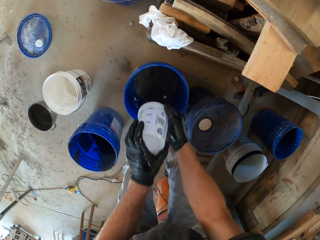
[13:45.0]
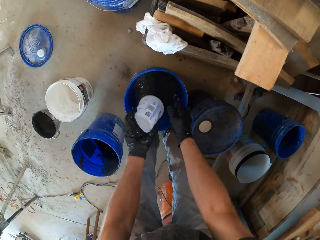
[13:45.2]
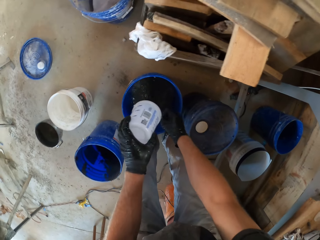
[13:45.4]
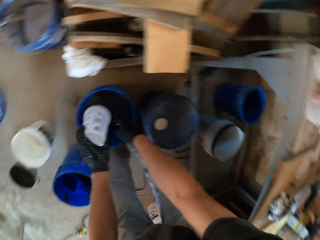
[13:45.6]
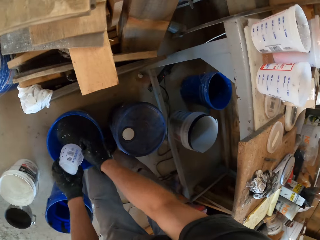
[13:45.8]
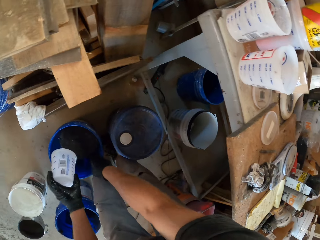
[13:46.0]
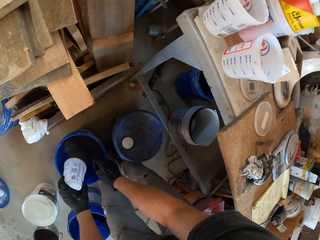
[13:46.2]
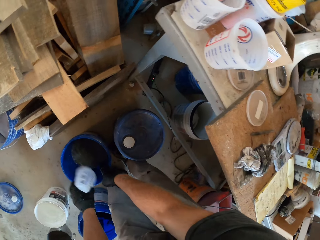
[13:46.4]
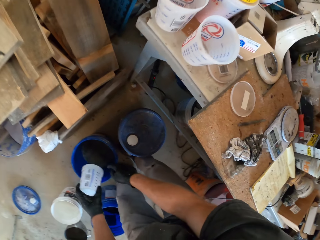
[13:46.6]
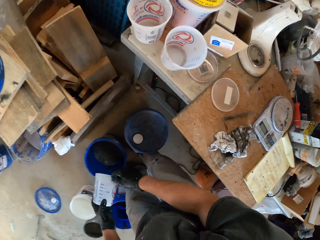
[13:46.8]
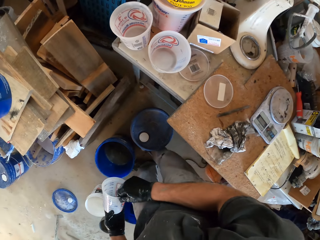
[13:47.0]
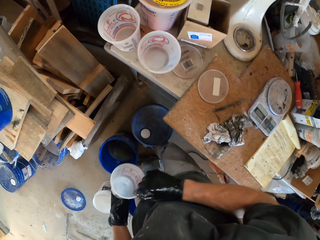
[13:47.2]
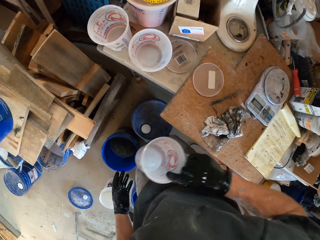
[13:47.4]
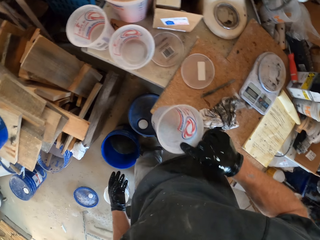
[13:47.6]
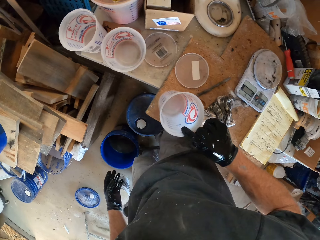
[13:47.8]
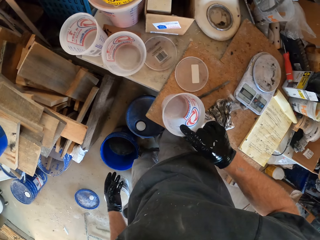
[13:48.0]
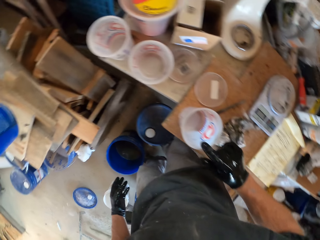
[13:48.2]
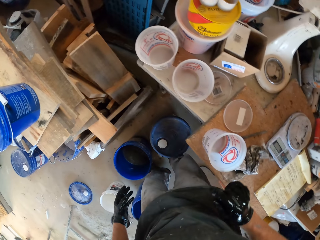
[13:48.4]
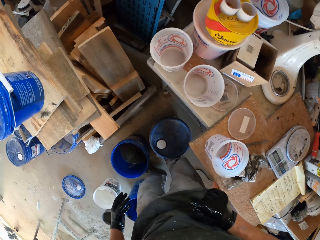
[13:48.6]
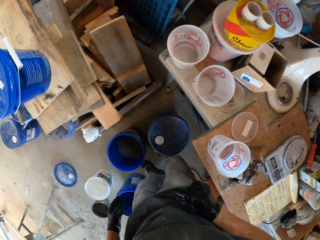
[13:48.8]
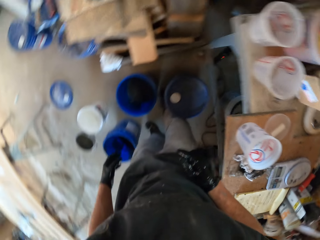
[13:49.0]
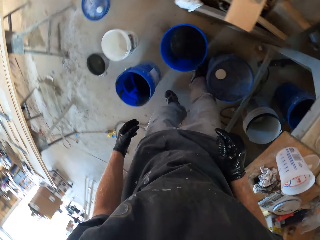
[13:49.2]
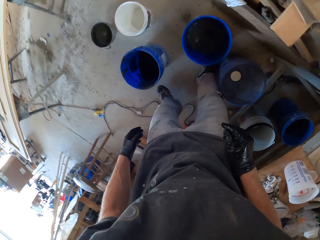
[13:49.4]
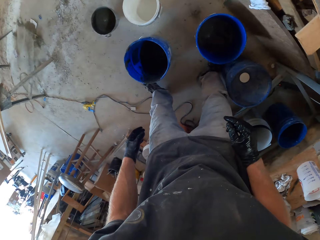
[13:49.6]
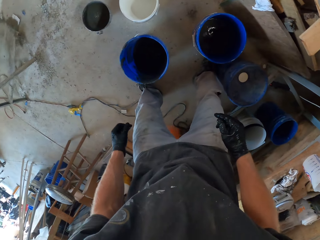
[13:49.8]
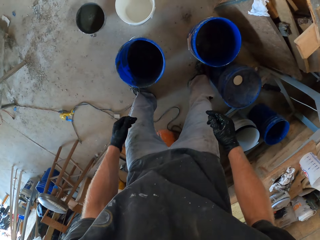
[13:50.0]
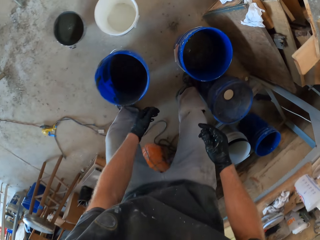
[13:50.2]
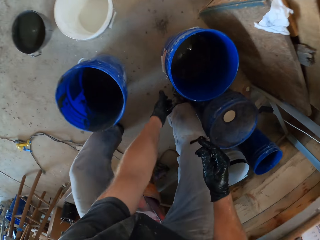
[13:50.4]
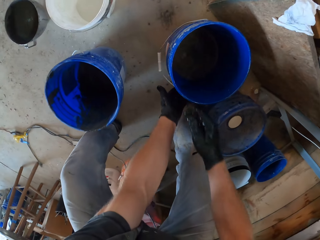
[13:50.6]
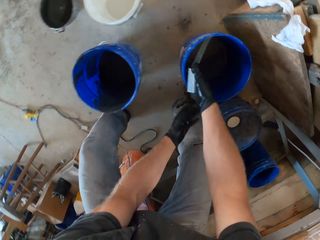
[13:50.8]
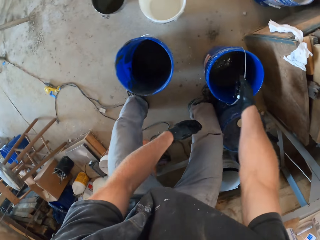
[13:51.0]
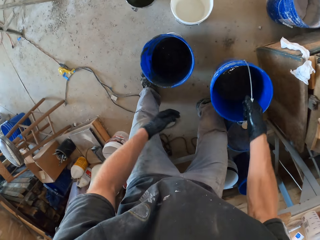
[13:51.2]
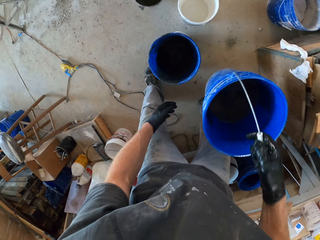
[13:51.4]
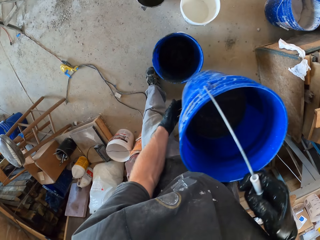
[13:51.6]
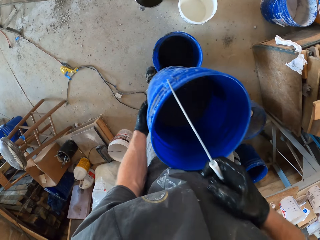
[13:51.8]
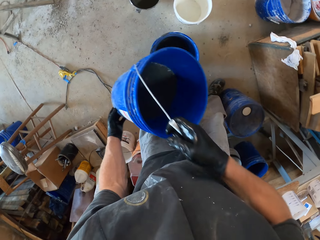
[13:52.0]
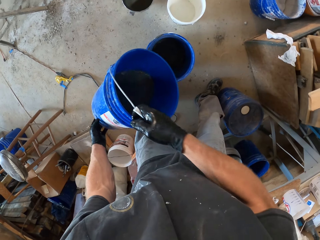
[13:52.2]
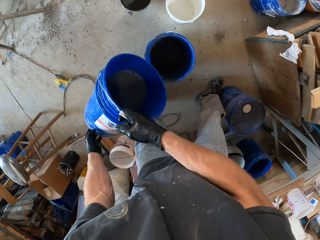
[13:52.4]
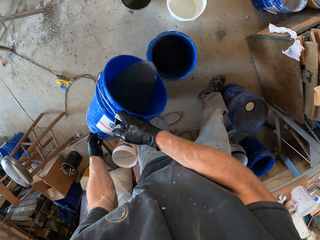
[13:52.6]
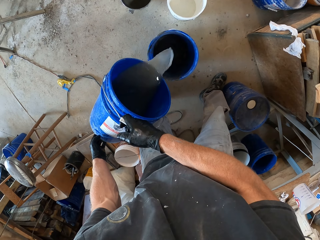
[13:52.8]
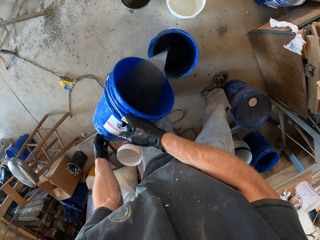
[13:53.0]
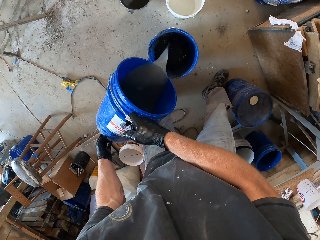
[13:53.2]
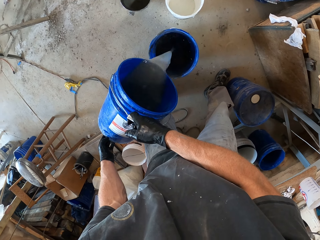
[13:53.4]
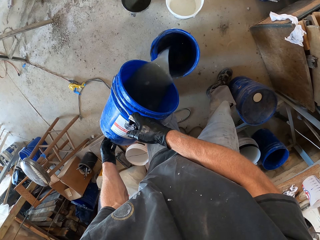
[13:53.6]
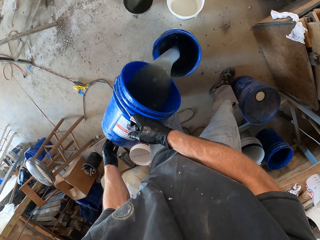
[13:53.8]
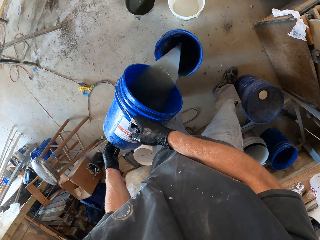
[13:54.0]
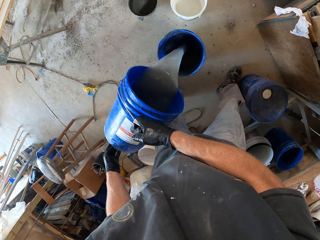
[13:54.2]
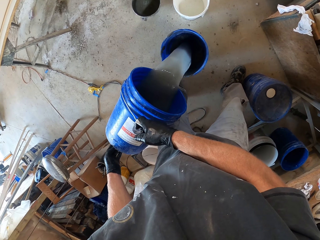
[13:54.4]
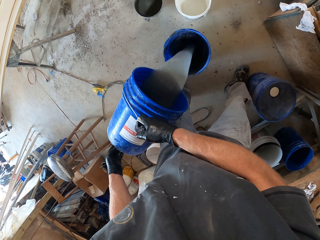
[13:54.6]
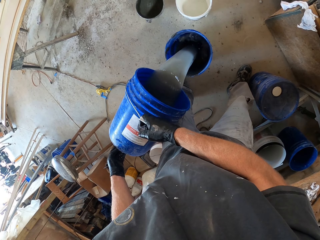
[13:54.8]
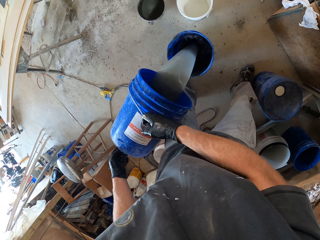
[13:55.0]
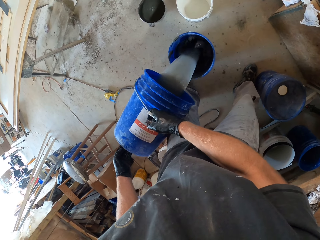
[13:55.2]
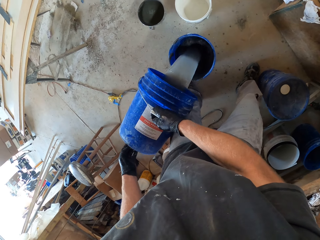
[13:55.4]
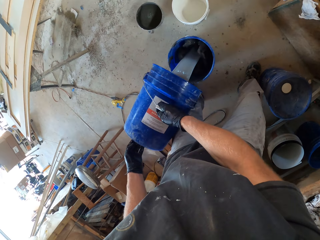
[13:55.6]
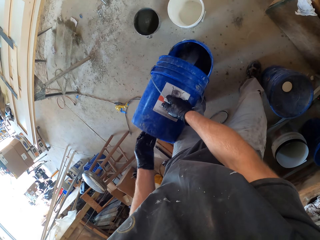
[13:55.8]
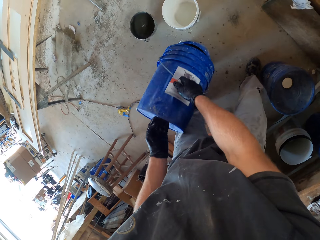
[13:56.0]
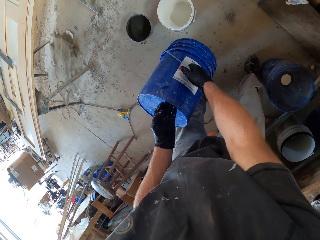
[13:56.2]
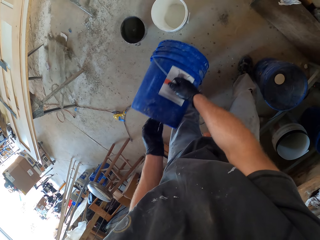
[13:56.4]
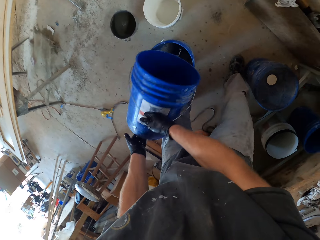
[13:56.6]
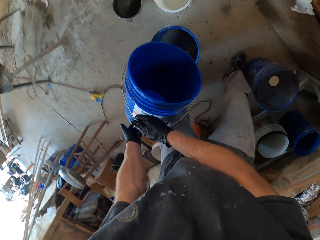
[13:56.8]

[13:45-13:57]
The camera wearer puts the tin on the table. They lift the bucket from the ground, hold the bucket, and pour water on the other bucket.

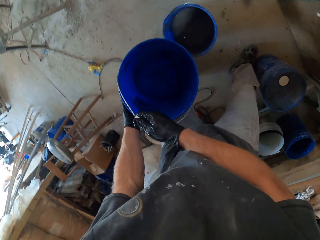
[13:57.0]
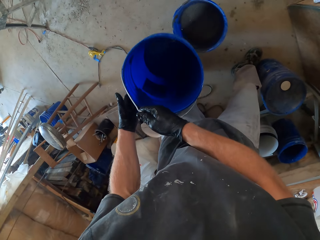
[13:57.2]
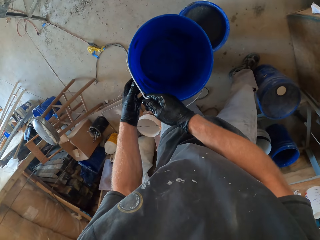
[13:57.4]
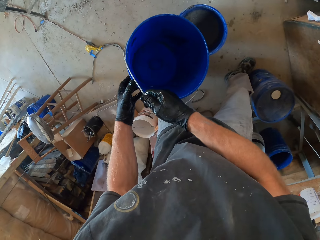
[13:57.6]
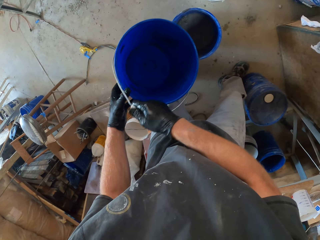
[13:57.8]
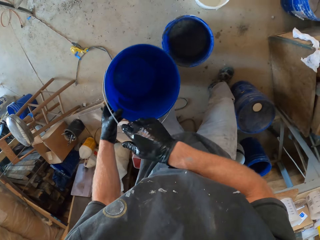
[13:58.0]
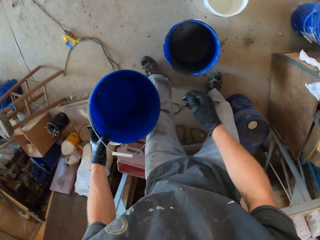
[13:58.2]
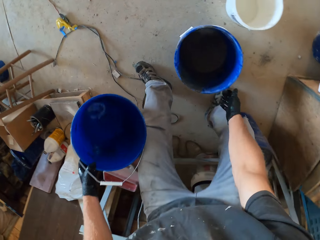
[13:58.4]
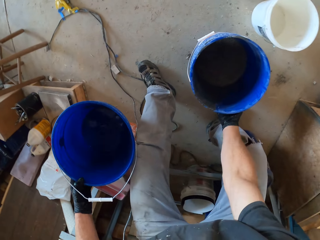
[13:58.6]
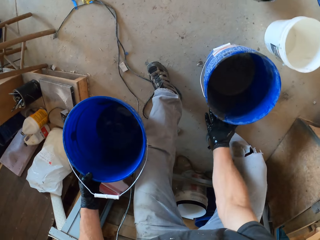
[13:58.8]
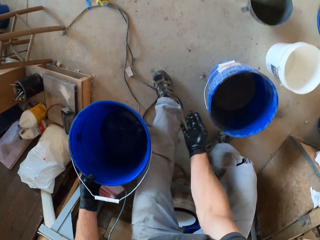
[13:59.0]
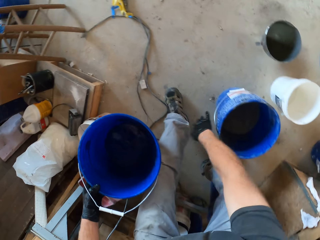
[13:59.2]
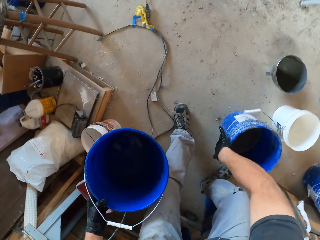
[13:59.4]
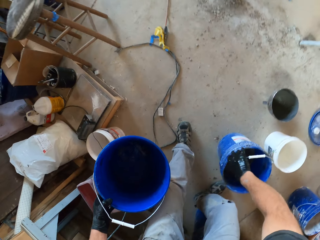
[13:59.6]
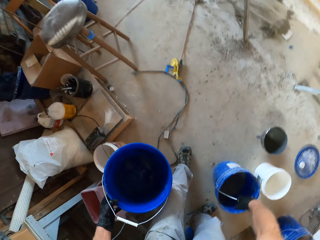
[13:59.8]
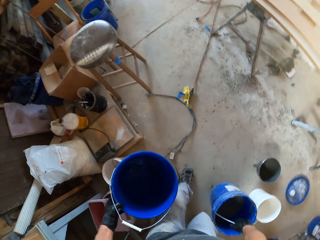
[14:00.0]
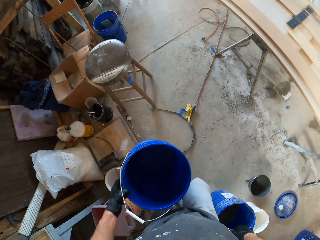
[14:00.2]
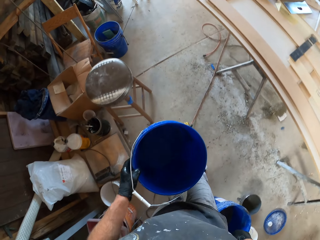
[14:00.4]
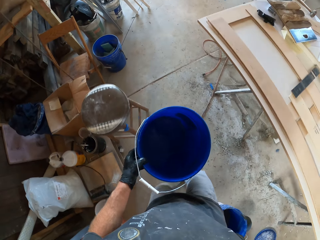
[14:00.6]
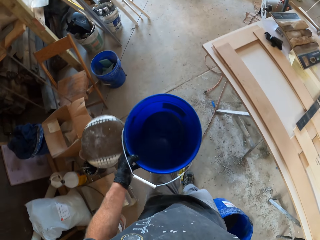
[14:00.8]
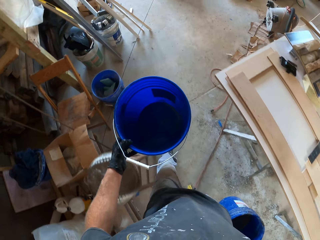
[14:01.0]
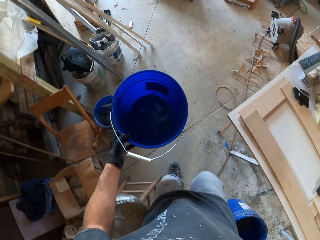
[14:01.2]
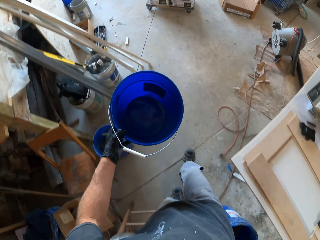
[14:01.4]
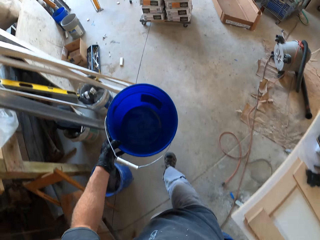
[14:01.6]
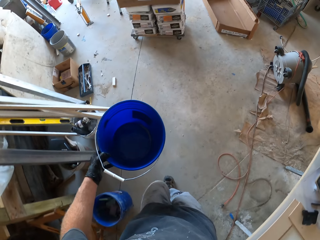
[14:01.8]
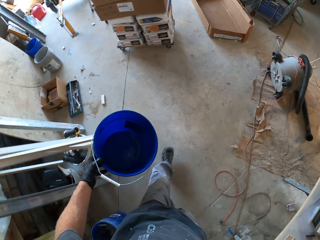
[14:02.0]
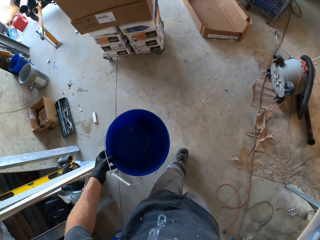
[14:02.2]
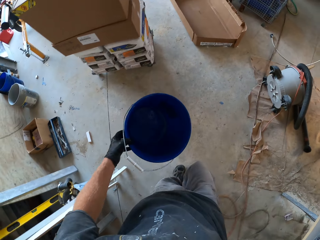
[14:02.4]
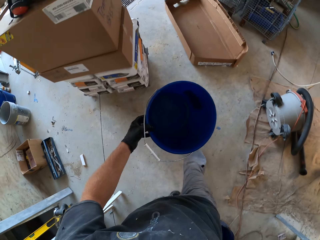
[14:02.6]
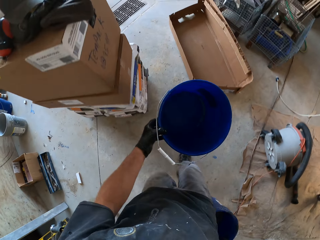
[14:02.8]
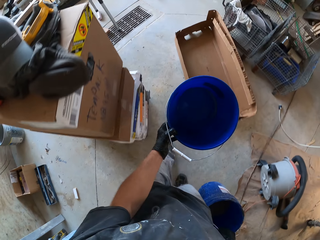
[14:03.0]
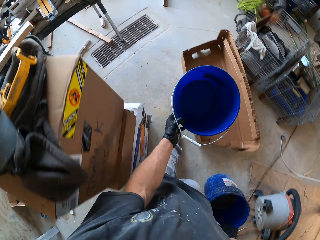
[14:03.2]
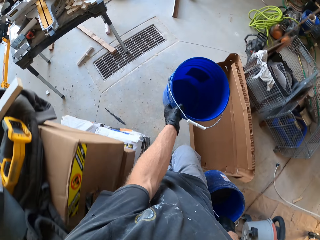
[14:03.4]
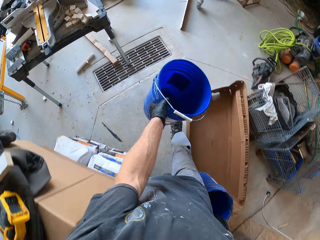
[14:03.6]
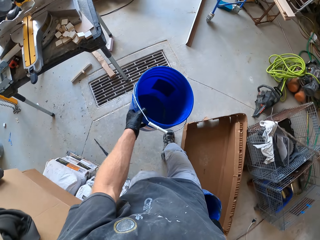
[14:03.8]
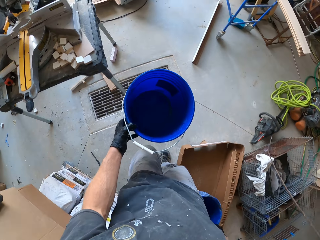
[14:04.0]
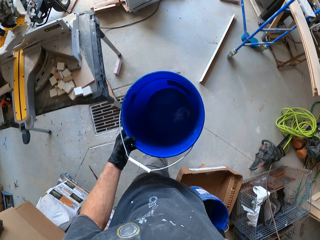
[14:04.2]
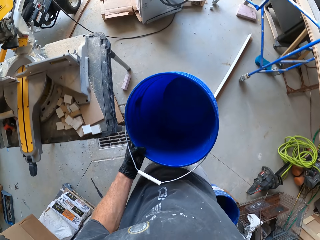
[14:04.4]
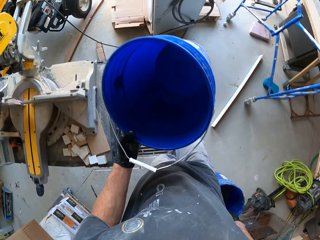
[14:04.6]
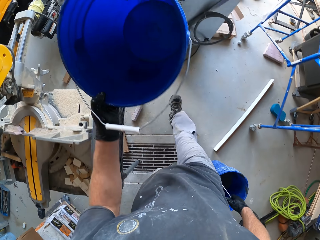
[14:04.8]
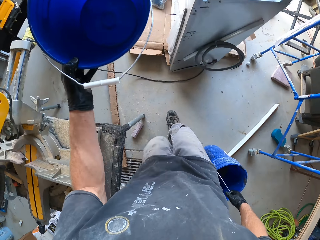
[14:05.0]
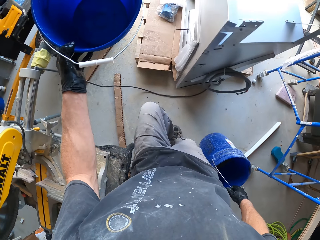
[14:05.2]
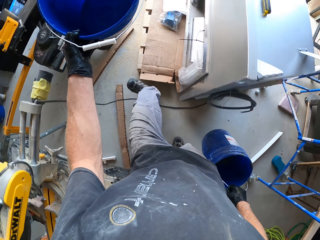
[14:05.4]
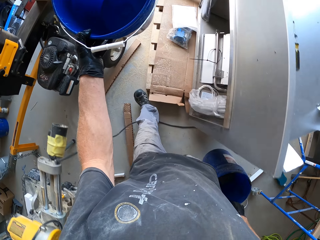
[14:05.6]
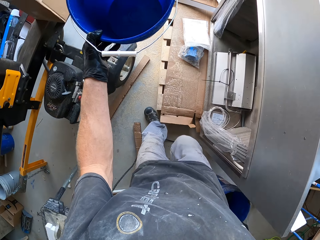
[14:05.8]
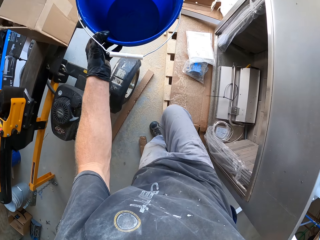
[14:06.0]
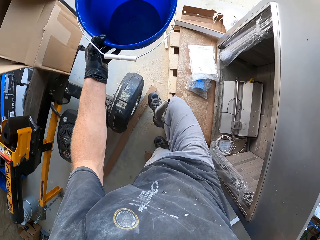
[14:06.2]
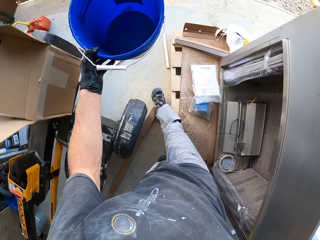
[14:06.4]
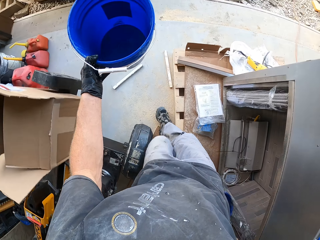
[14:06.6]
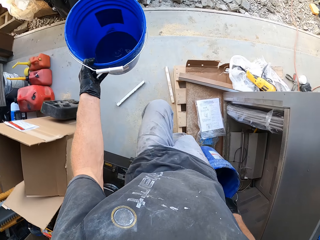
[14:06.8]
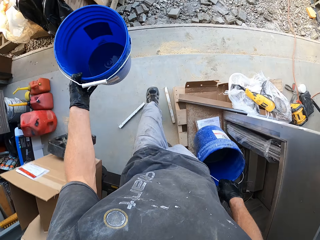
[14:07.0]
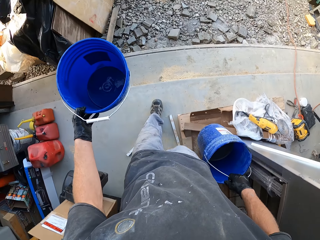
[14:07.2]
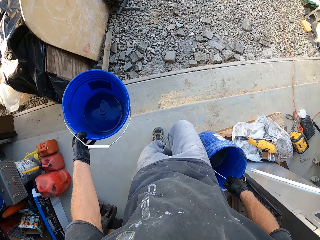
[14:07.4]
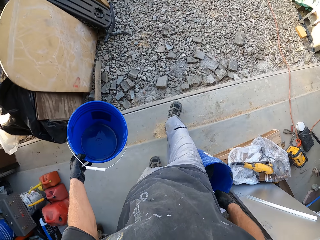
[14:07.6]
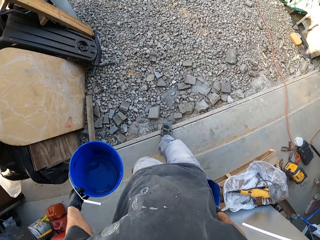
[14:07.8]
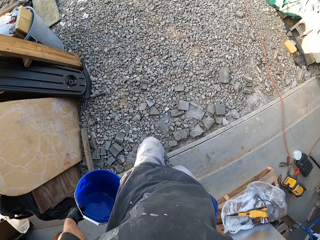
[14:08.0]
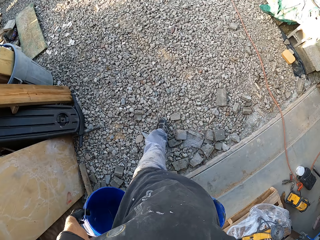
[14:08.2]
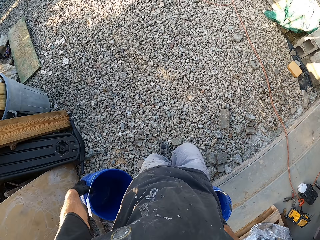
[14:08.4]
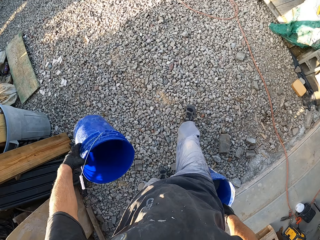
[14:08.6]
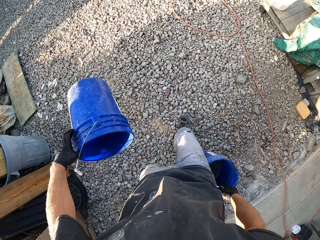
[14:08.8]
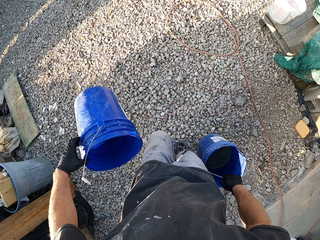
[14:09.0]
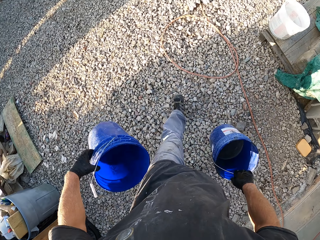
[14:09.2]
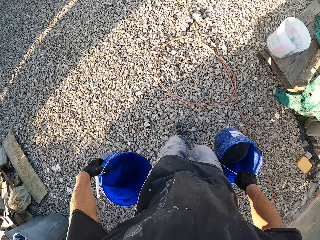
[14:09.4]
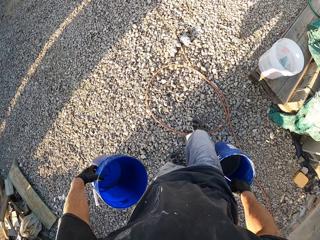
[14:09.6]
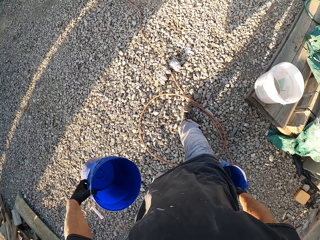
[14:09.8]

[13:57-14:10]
The camera wearer lifts the bucket from the ground and holds the bucket. They walk around.
